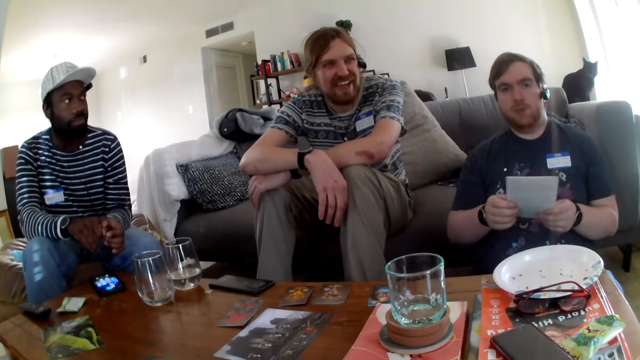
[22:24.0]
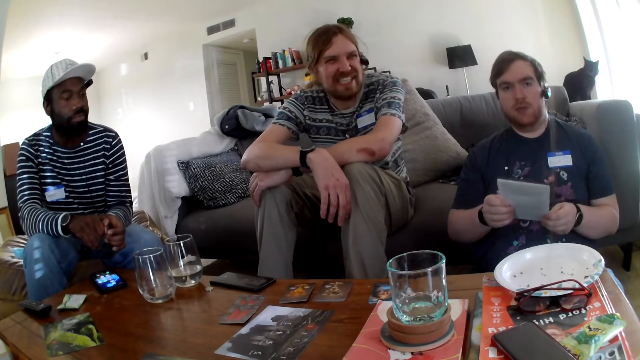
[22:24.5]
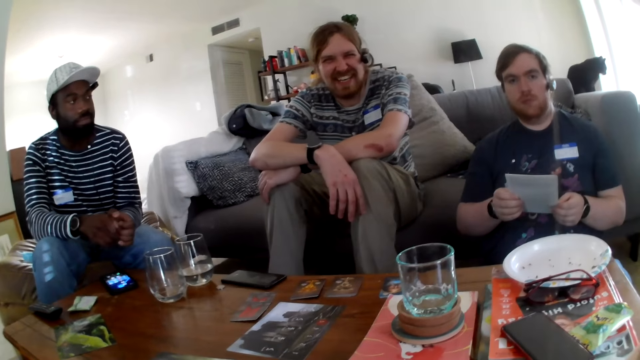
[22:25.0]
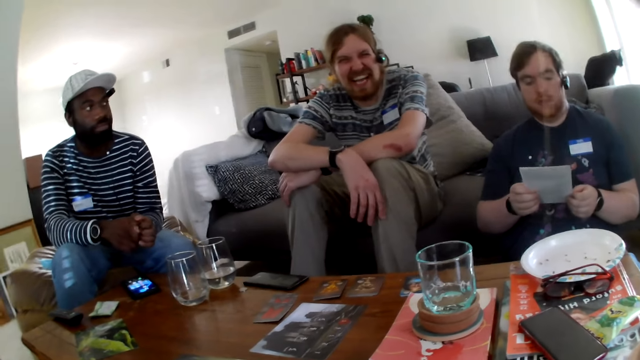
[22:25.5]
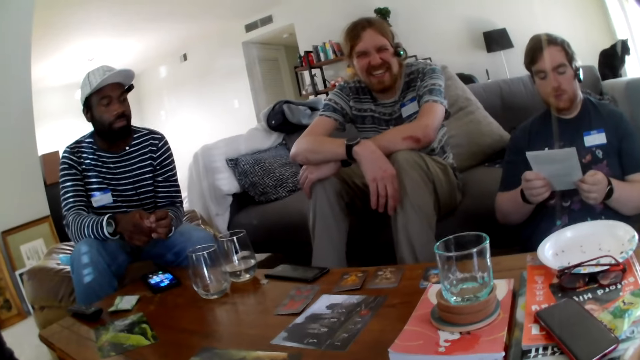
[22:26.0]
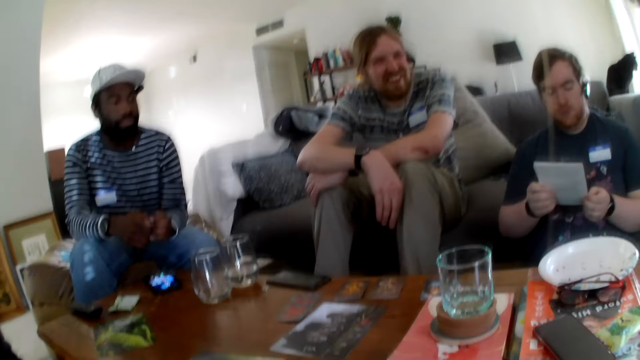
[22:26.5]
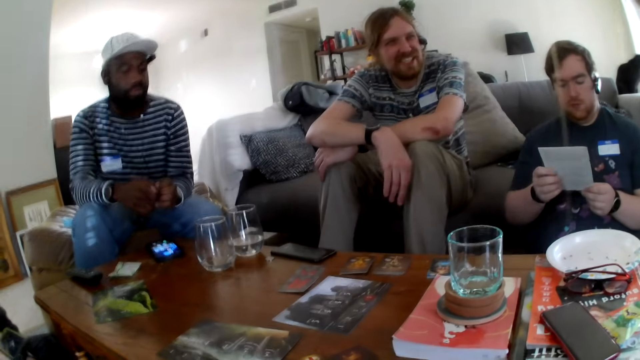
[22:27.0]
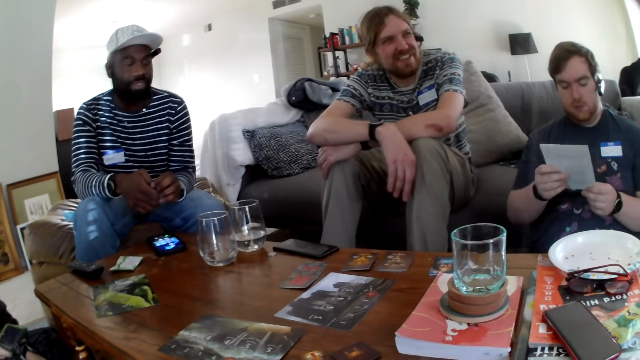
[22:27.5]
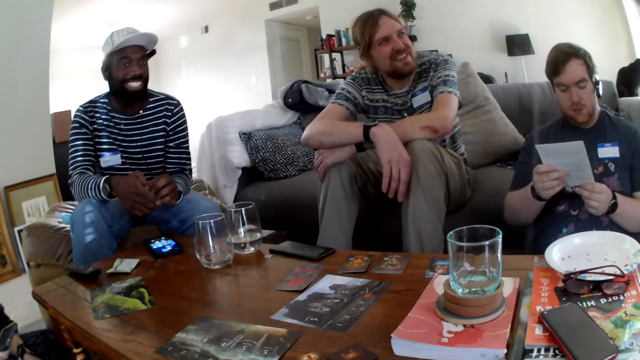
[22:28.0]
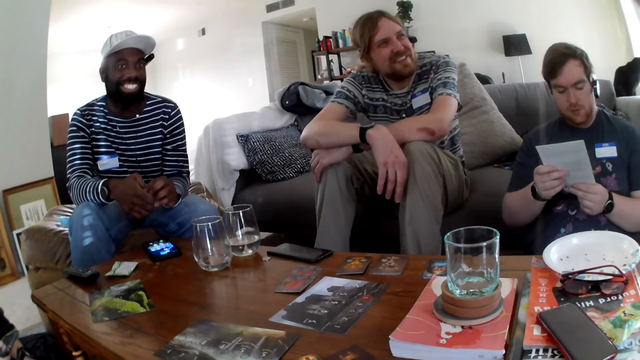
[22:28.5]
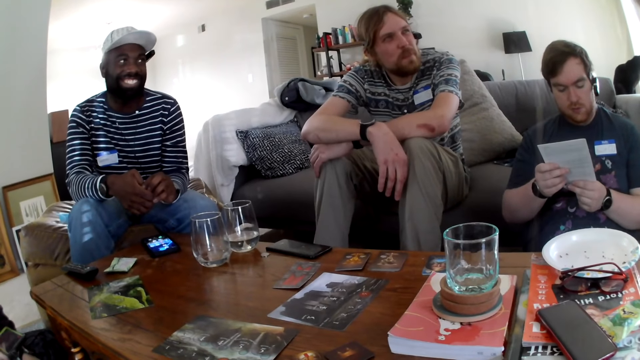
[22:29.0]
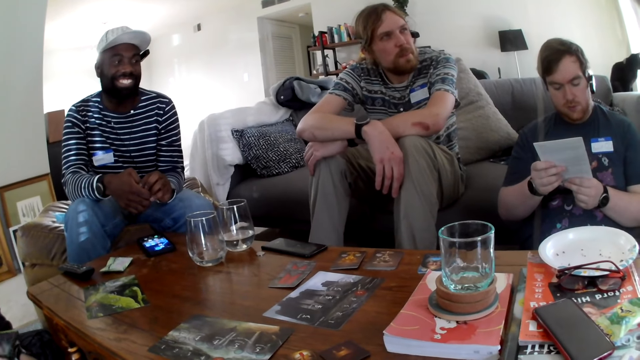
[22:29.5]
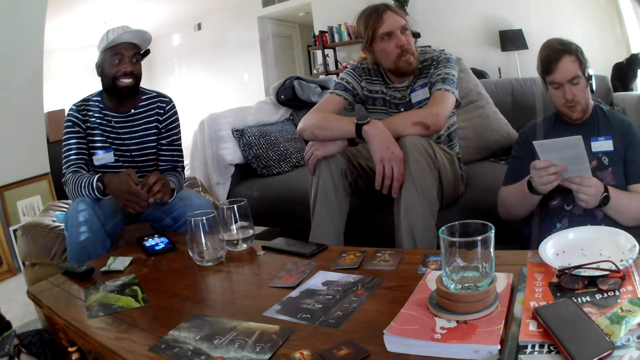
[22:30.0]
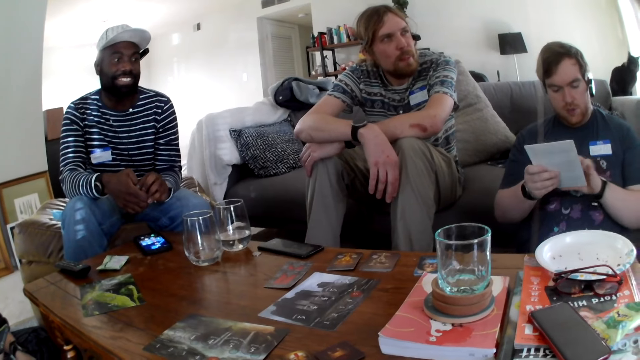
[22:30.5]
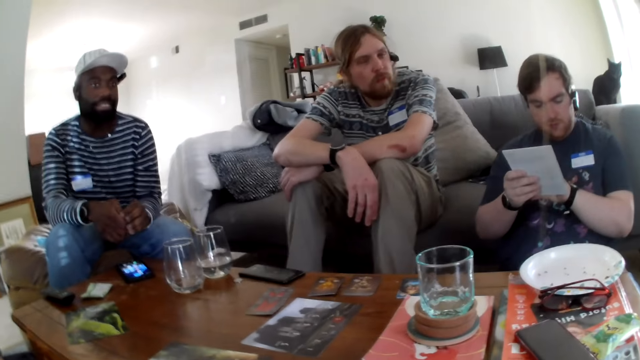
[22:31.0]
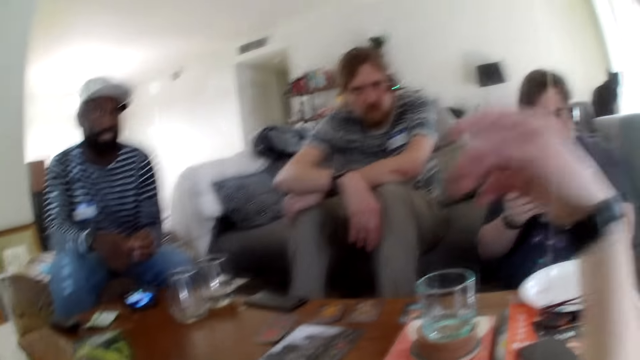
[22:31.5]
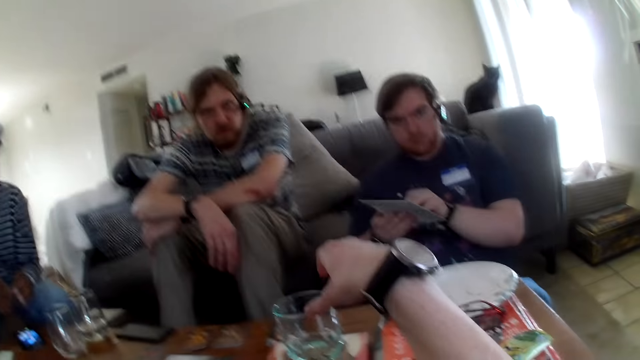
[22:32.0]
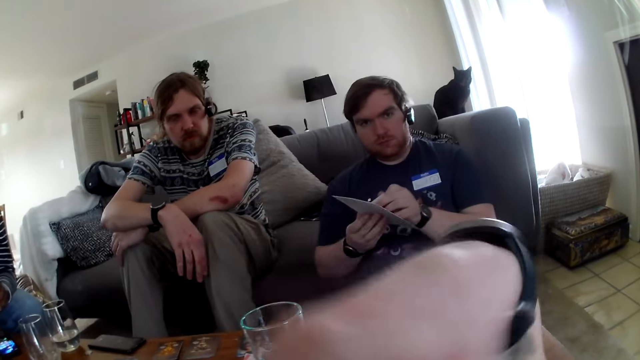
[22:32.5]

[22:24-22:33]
A man speaks. The man laughs. A person laughs. Another man speaks. The camera wearer talks.

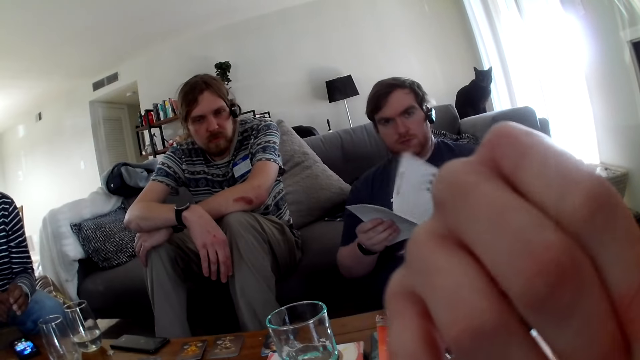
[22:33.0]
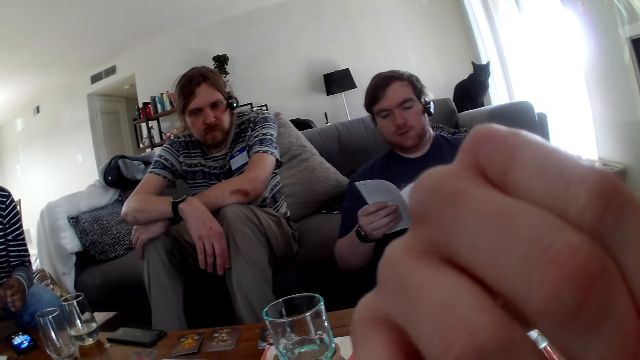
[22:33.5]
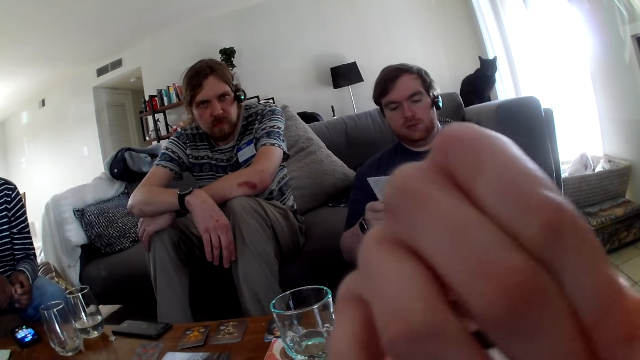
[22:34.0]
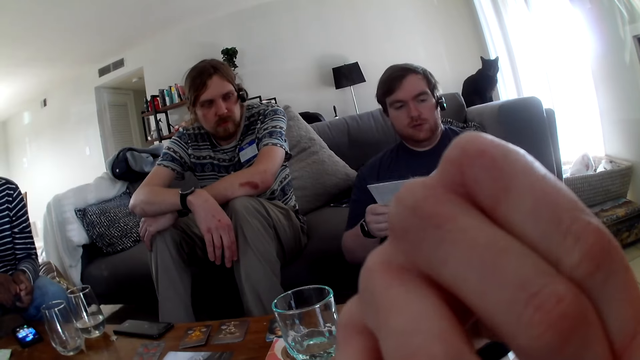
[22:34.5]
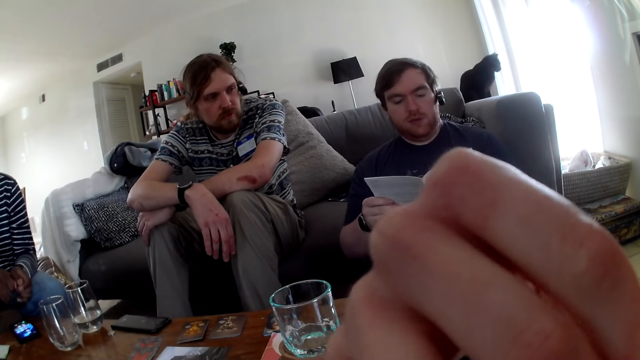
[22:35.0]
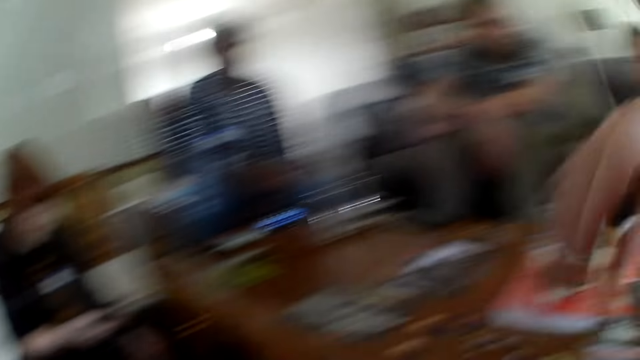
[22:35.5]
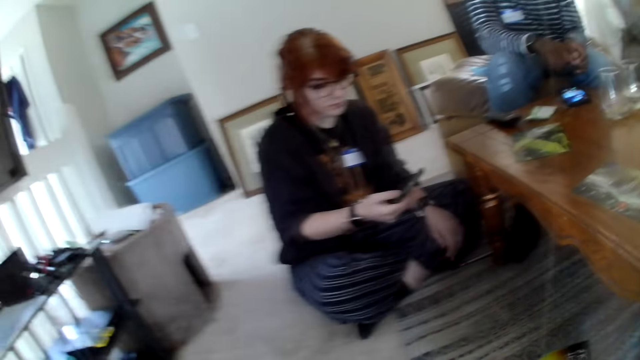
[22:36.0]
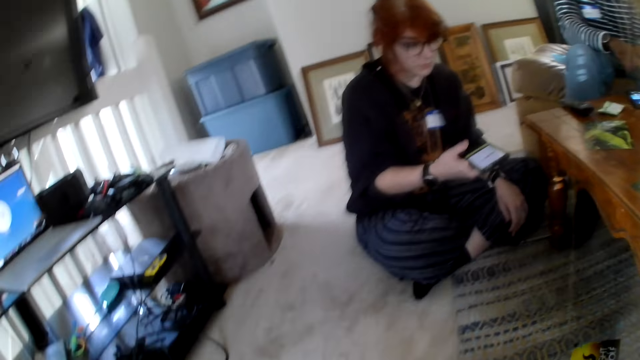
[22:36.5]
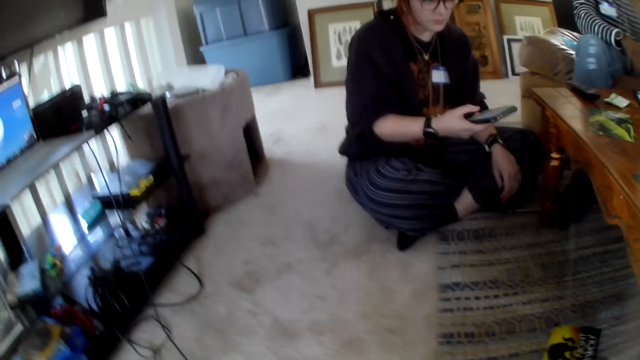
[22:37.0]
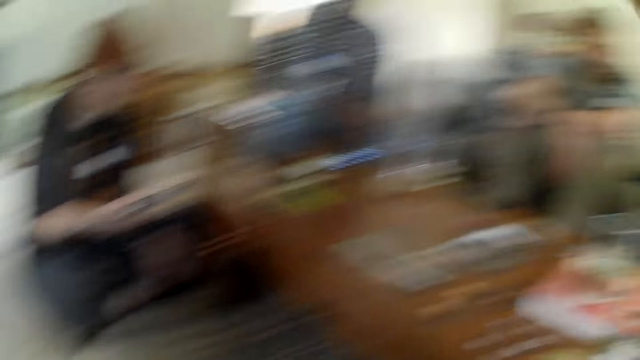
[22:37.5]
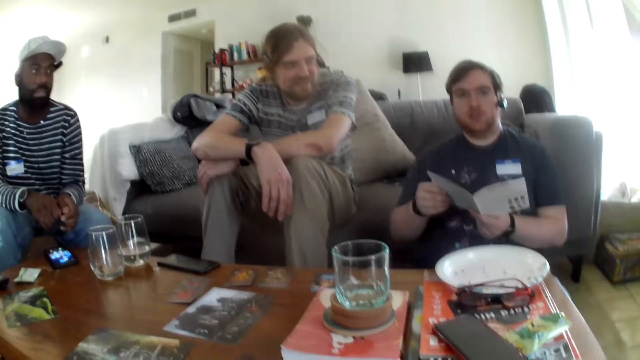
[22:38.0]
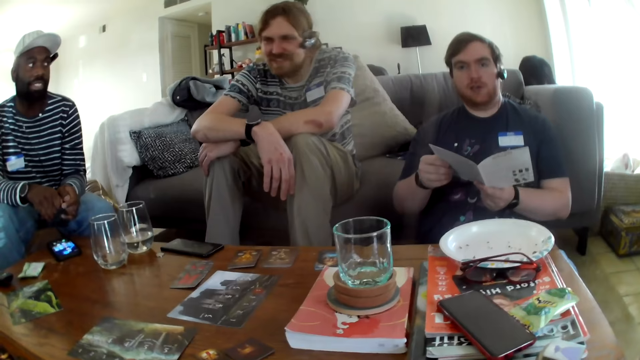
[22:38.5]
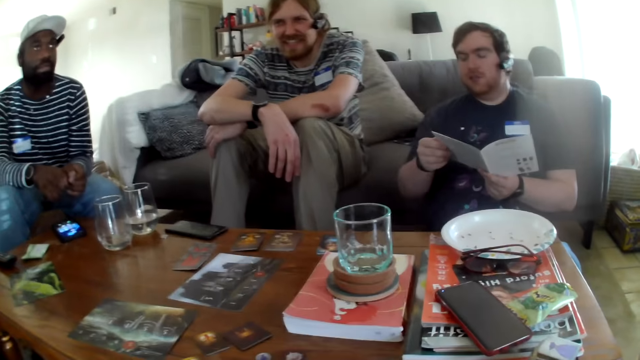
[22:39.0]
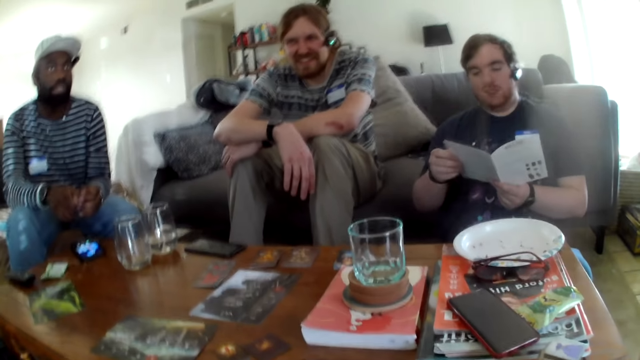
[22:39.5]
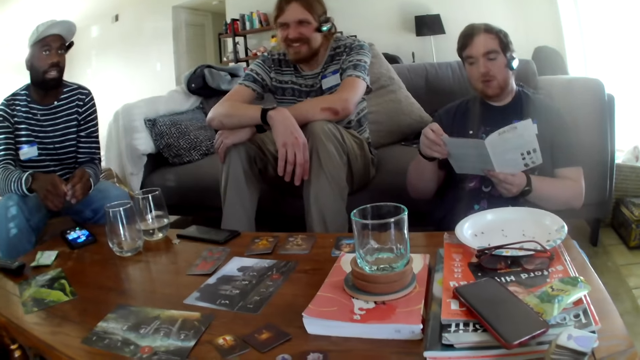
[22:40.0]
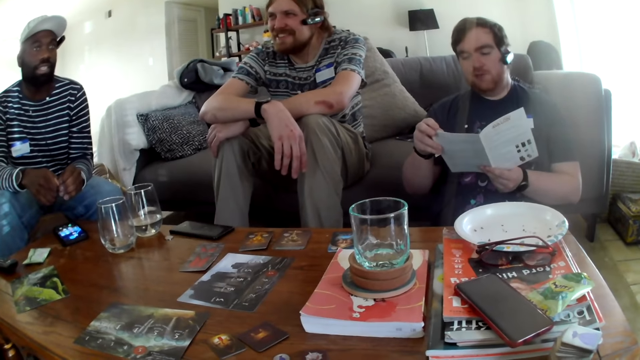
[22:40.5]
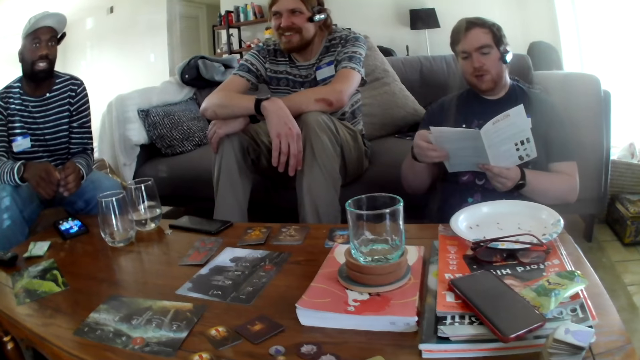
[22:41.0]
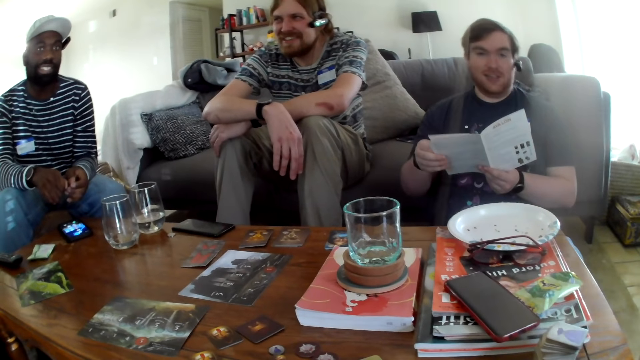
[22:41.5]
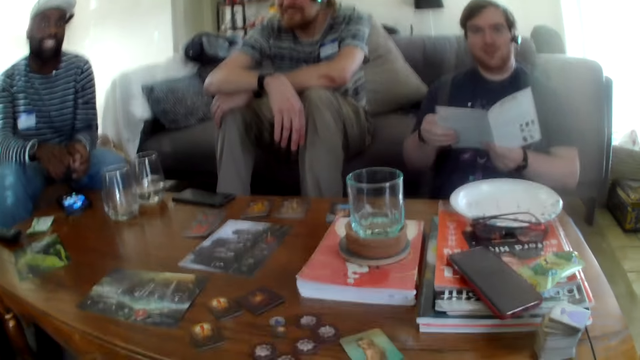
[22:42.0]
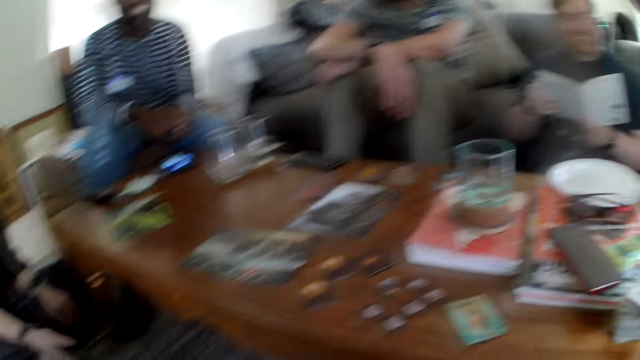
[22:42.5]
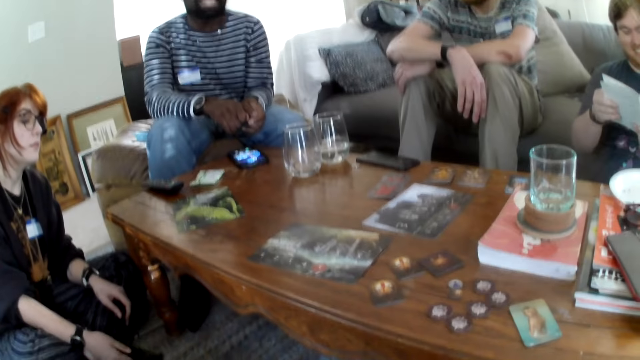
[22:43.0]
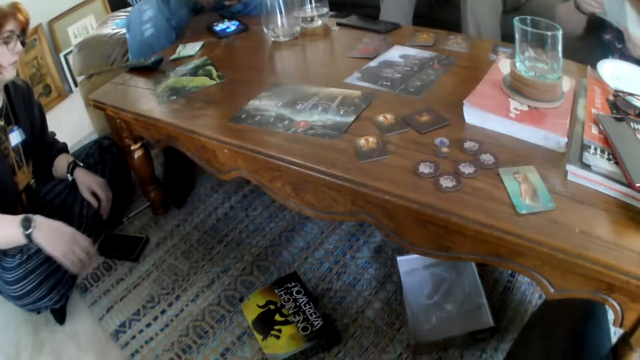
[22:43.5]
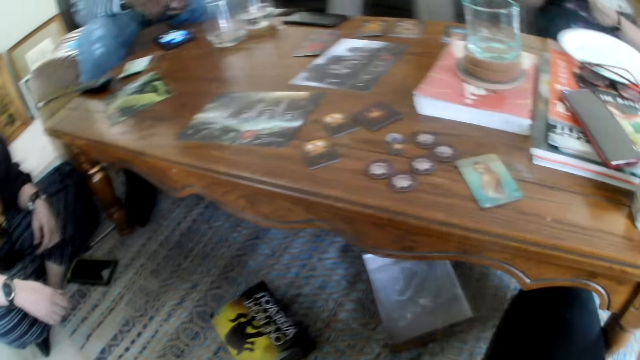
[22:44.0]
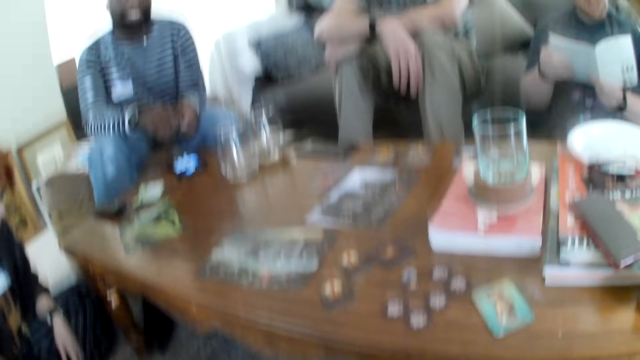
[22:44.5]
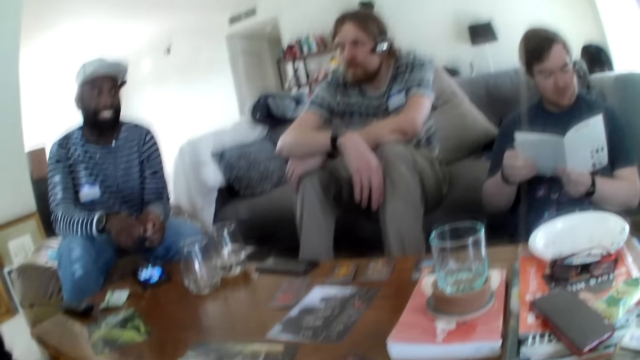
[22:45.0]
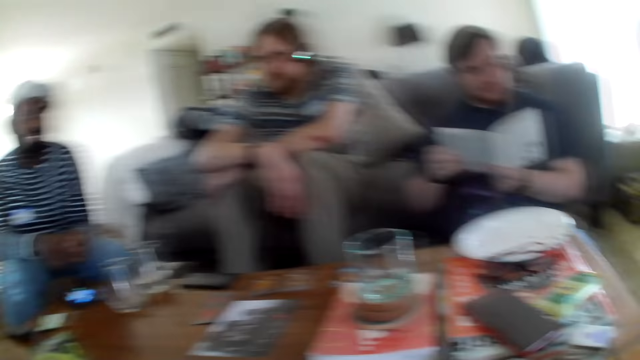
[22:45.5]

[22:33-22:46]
The camera wearer moves the hand. A person talks. The camera wearer talks. They talk again. A man speaks. A woman scrolls the phone. The person talks. The camera wearer looks around the house. They laugh. The person talks. Another person laughs. The man speaks. The camera wearer laughs.
